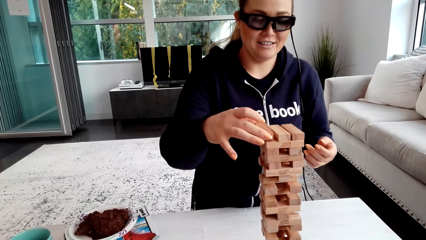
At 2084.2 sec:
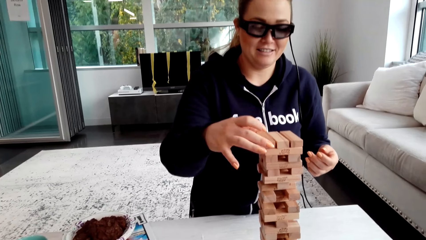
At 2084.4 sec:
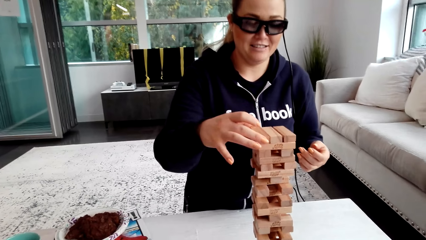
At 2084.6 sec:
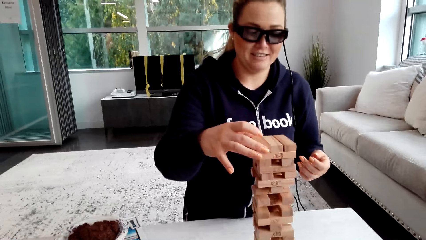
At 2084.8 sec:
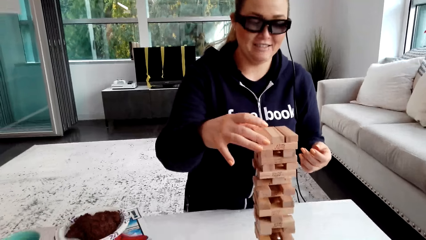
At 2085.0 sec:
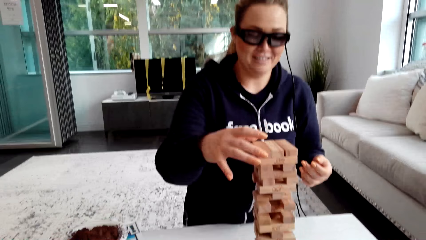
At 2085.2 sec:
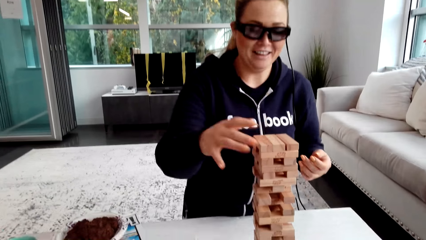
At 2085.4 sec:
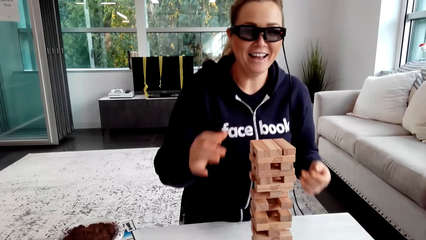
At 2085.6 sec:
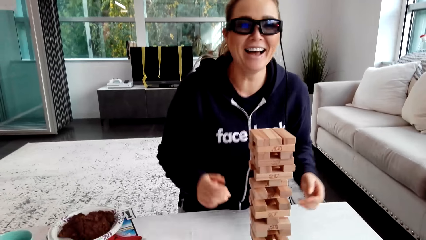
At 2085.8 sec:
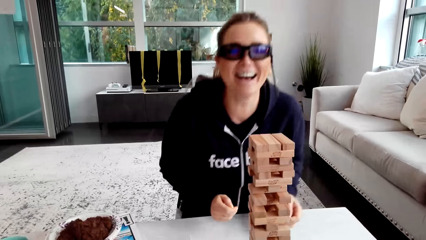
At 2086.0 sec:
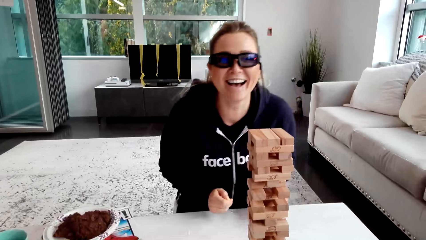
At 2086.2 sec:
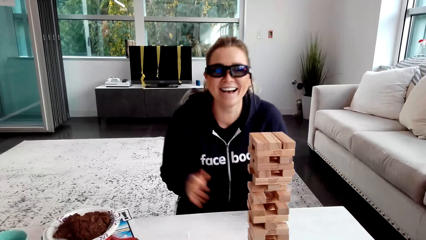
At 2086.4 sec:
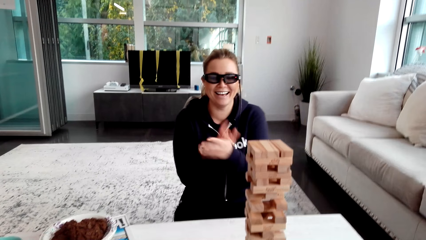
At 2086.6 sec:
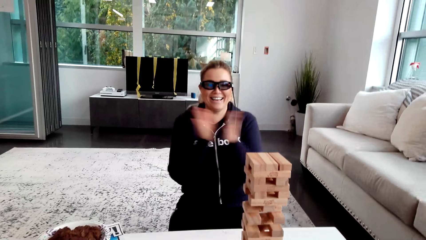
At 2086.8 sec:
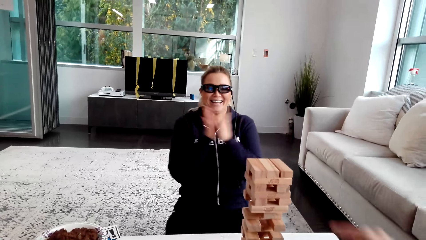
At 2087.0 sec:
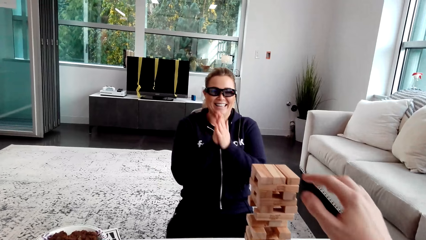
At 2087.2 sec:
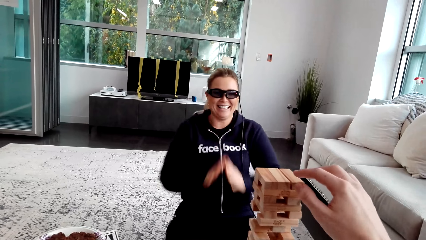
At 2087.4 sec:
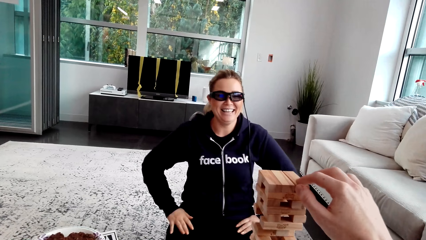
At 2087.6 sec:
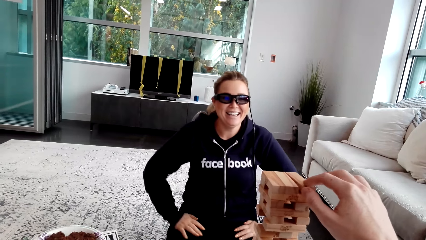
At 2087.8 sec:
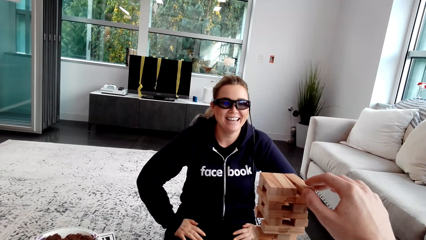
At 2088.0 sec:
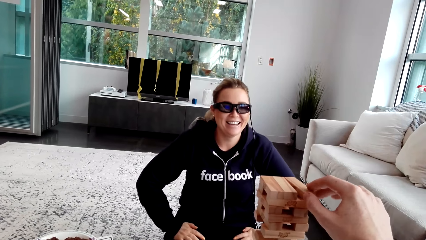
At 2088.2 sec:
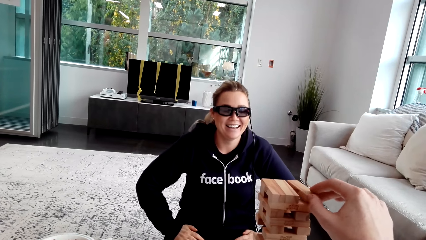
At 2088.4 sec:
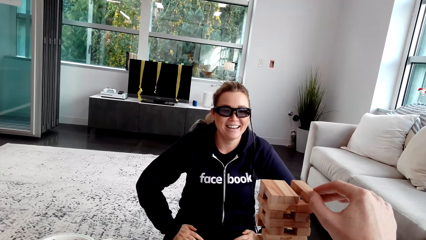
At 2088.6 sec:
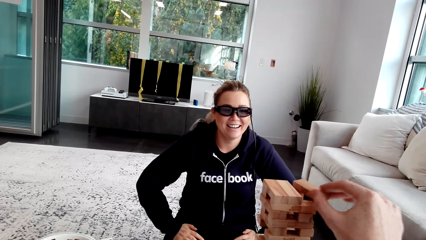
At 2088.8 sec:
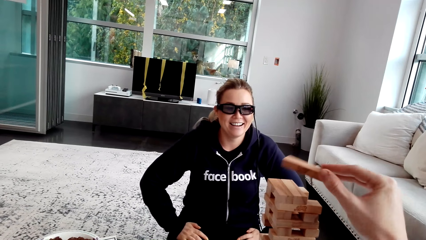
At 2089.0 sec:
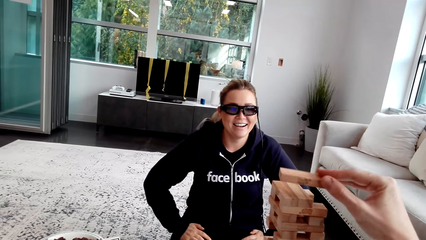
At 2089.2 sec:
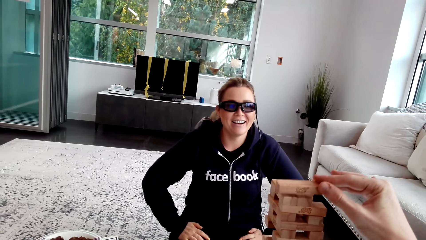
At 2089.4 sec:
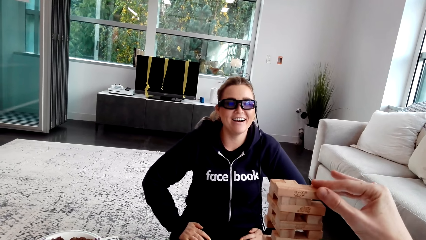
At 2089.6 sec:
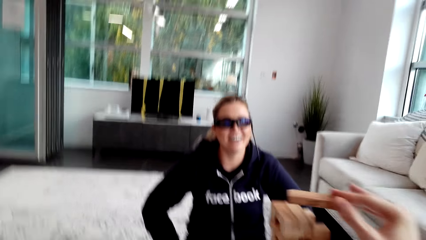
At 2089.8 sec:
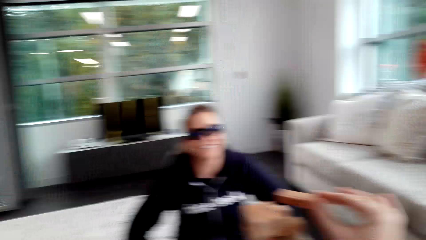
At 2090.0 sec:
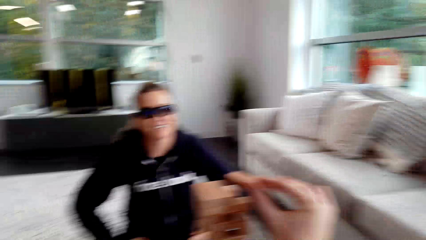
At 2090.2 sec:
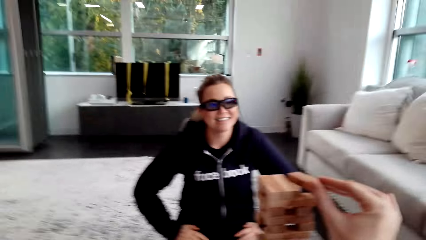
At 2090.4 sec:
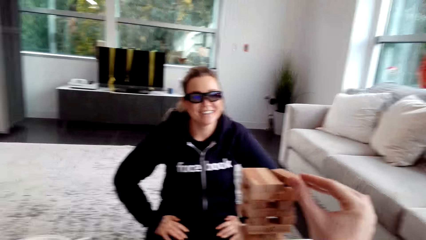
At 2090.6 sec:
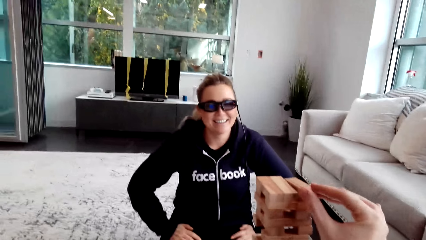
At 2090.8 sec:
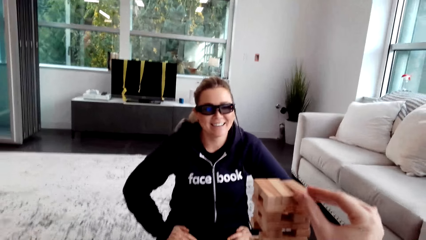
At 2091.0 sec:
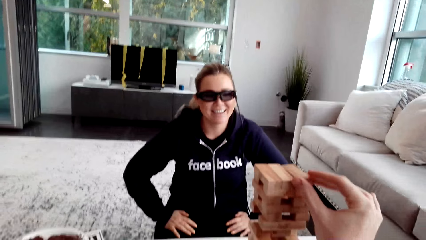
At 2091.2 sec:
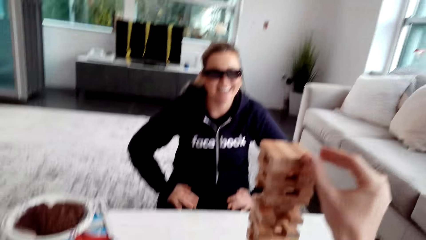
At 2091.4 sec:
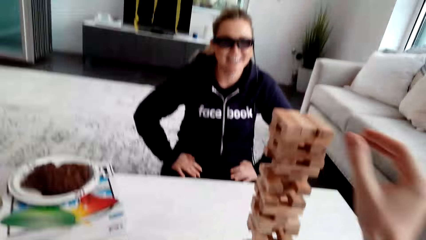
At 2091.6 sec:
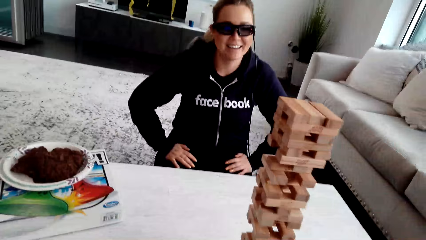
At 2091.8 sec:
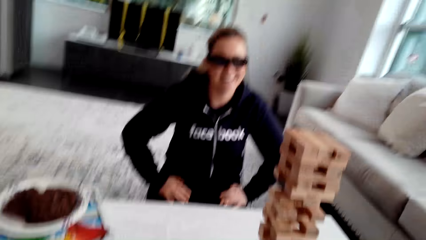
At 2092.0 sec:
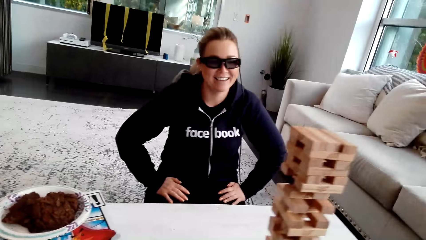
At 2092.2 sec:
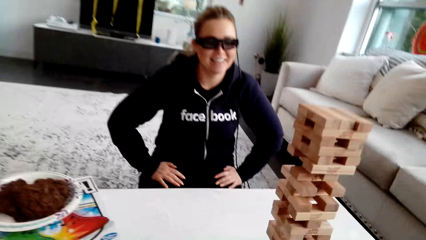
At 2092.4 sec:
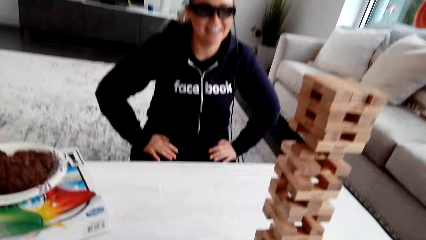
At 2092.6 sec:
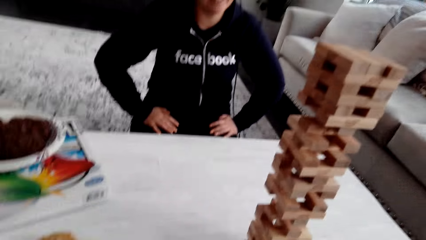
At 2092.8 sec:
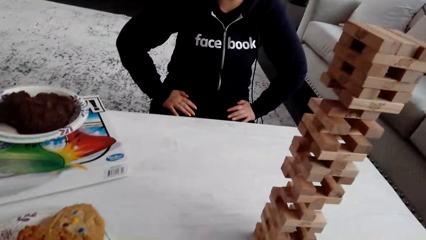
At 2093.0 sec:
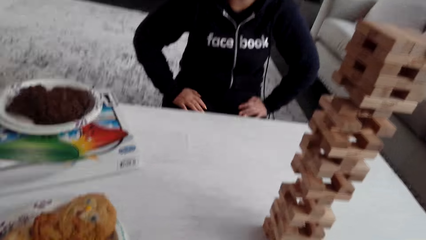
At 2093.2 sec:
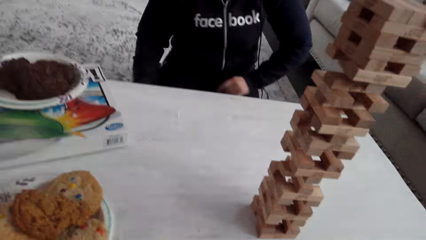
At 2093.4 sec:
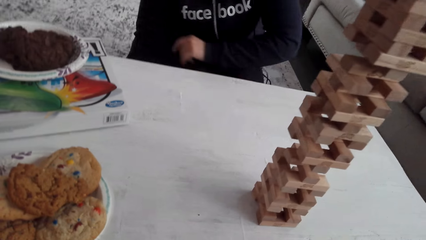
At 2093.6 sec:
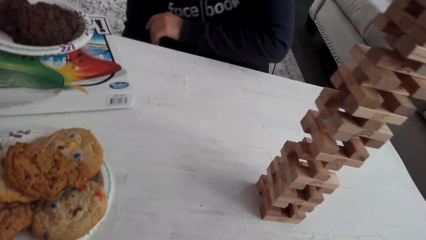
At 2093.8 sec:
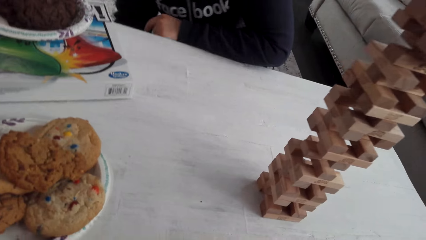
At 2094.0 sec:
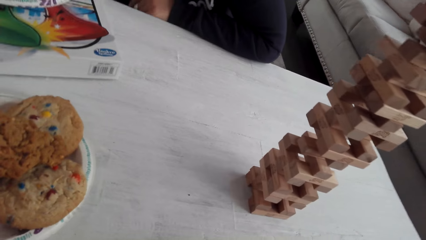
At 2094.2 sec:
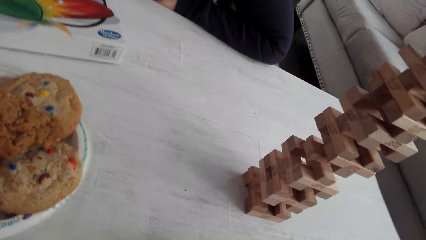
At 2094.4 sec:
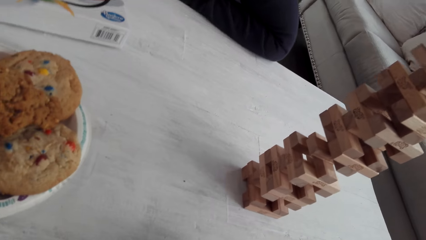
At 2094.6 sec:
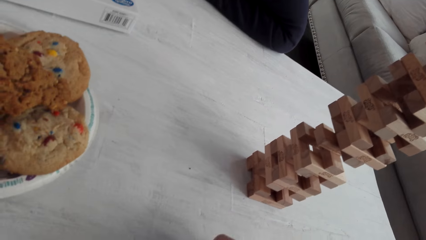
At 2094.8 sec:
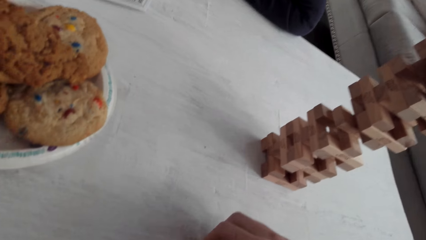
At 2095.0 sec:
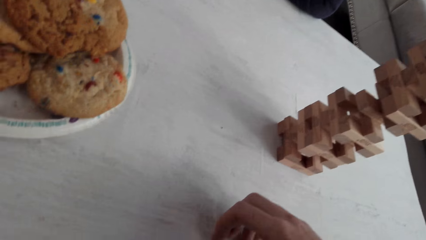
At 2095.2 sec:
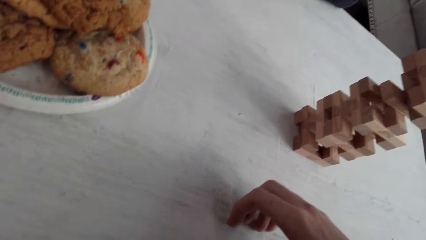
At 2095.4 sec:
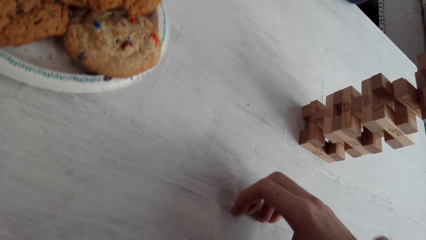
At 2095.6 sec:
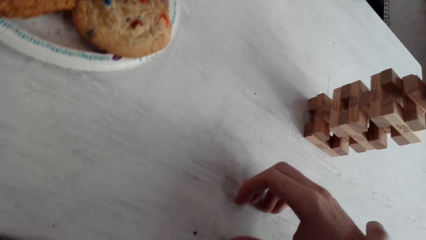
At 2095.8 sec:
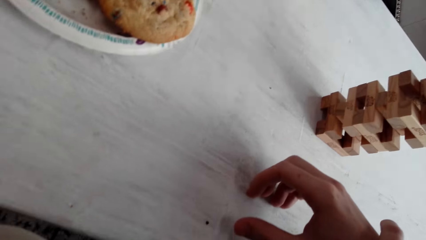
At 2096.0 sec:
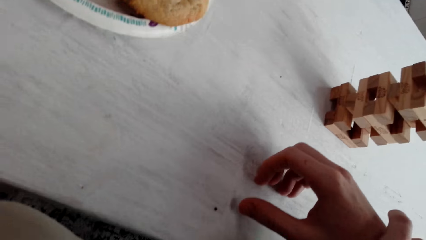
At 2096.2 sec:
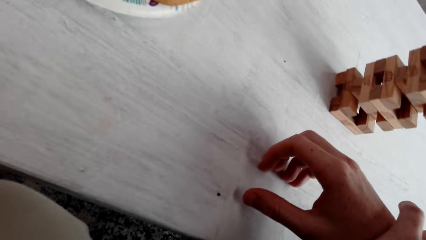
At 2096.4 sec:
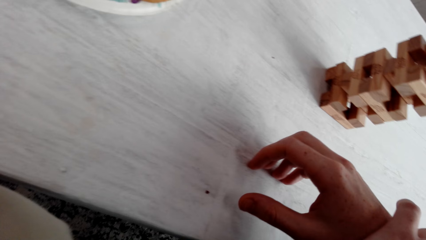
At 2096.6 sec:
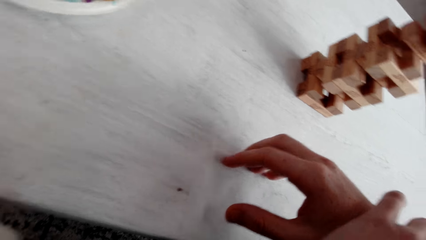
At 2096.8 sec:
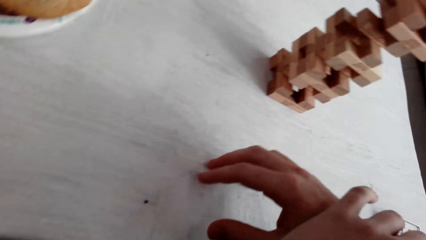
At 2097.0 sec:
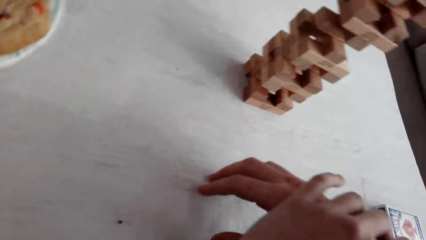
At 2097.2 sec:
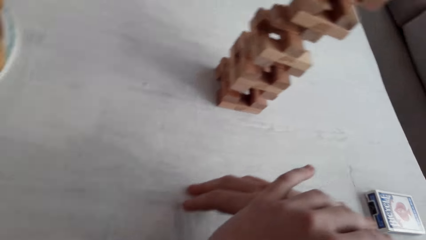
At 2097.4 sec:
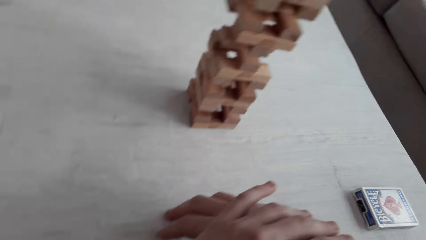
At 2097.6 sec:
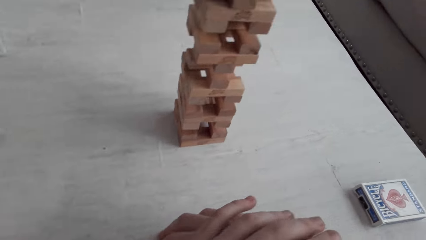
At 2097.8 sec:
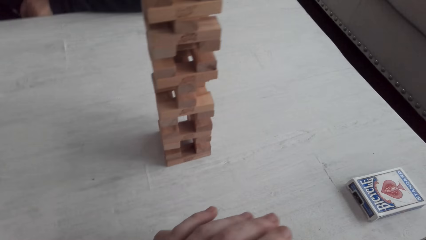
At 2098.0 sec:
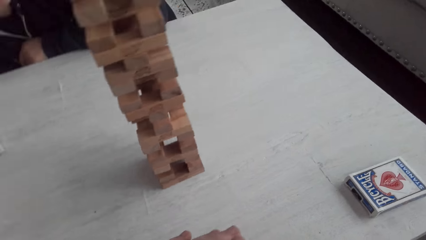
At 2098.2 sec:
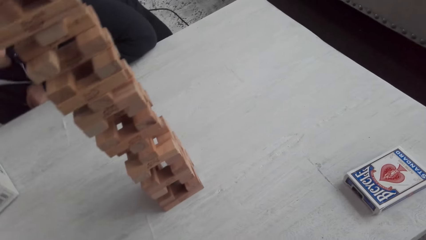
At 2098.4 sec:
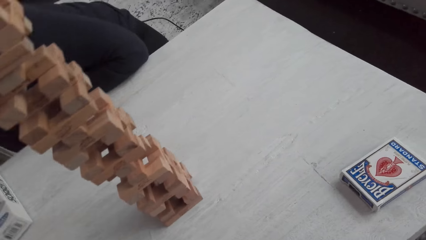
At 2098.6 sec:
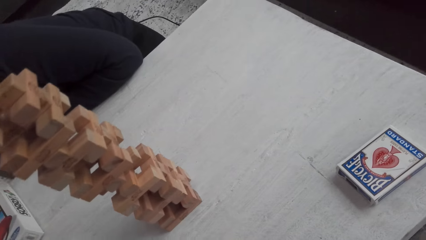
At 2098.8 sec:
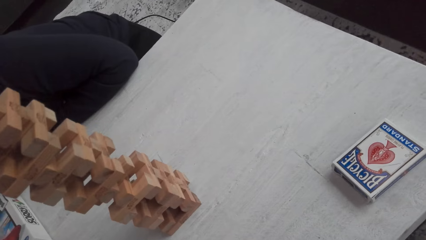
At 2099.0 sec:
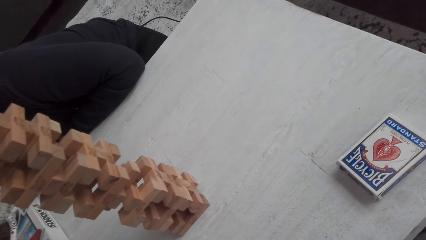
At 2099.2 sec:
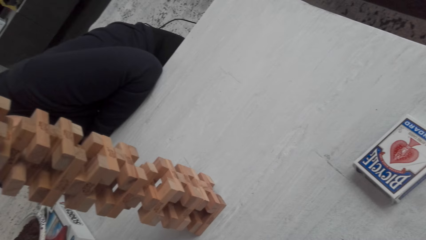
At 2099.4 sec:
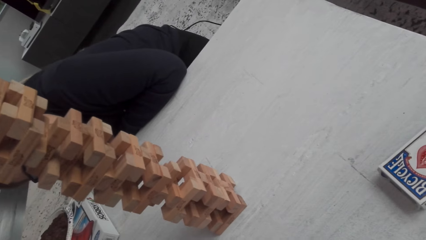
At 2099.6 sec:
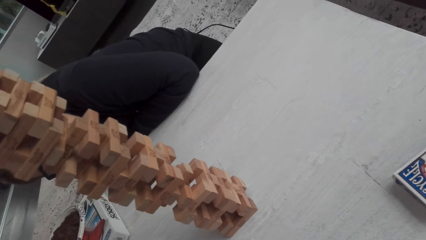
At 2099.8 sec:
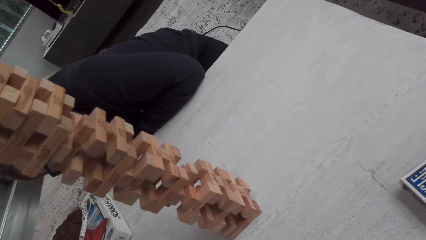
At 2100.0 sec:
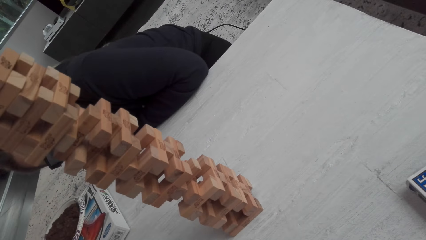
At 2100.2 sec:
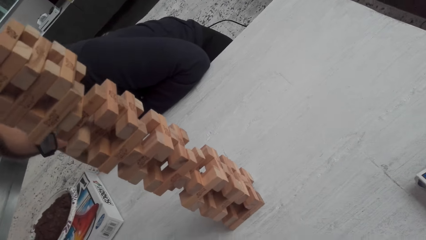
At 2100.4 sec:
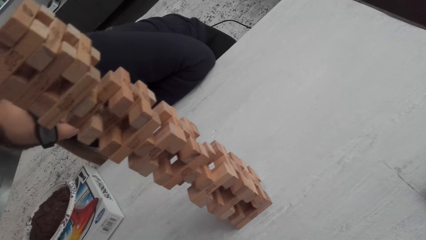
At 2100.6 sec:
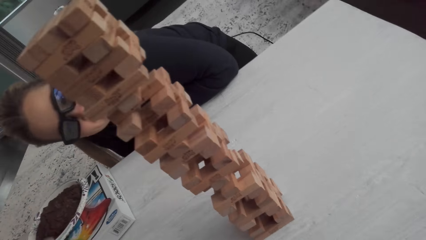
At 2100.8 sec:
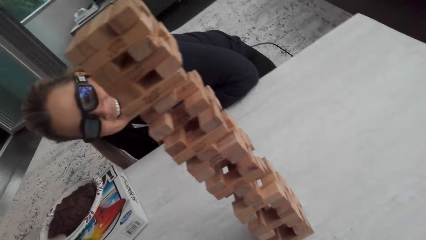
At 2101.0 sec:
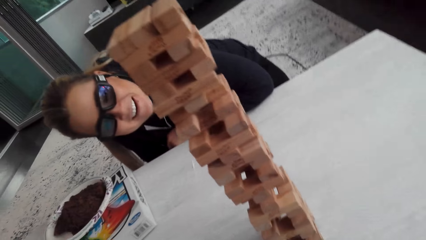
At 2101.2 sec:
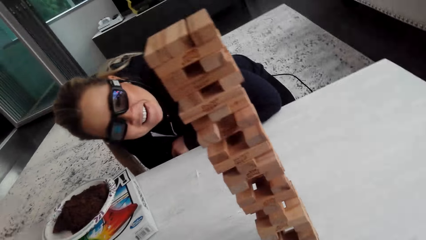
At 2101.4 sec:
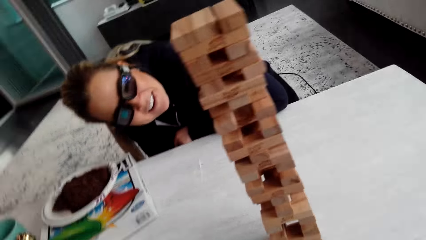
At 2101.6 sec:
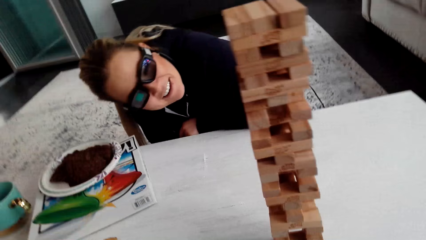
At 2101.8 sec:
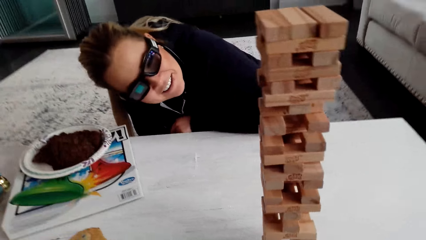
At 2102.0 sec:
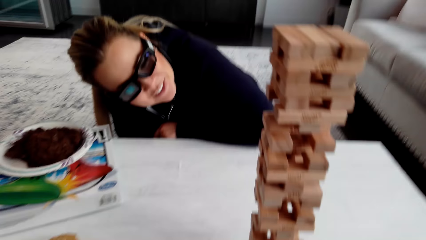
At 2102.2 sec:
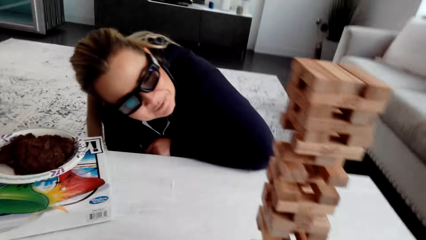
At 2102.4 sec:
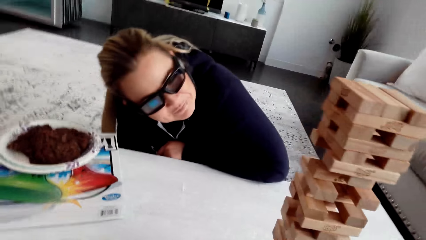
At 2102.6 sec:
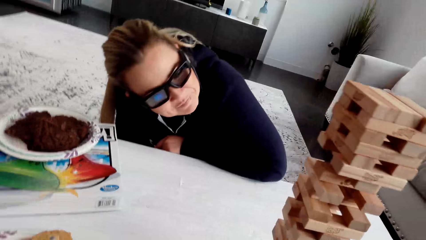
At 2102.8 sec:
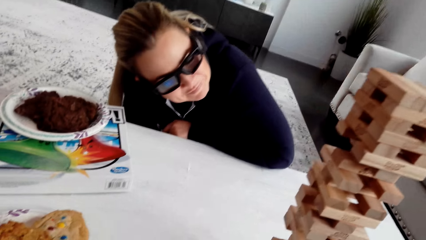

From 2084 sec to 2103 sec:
A woman puts the wooden jenga piece on the top of the jenga with her right hand. The woman laughs. The camera wearer talks to the woman. The woman claps. The camera wearer plays. They remove the wooden jenga piece with his right hand, talk to the woman, and put the wooden jenga piece on top of the jenga with her right hand. The woman laughs. The camera wearer talks to the woman. The woman talks to the camera wearer. The camera wearer looks at the jenga. The woman laughs.
